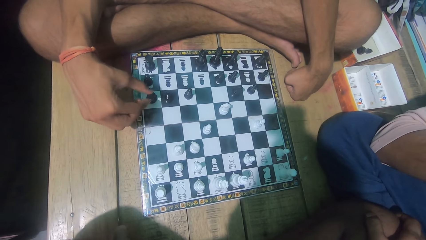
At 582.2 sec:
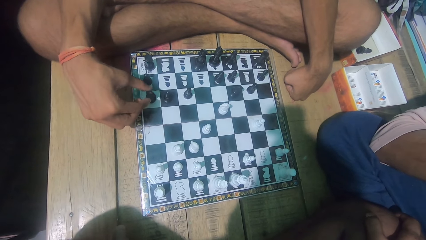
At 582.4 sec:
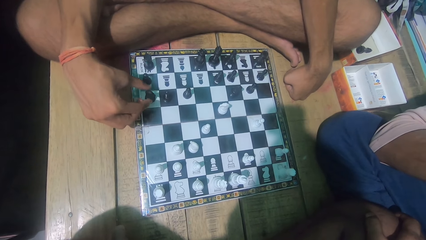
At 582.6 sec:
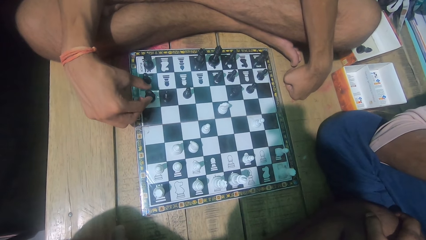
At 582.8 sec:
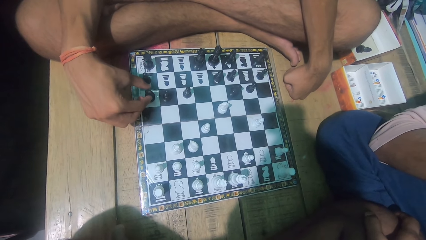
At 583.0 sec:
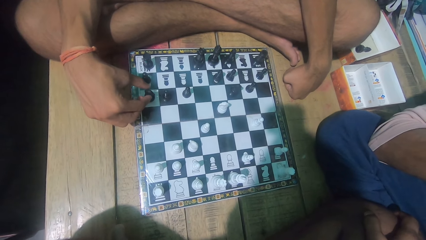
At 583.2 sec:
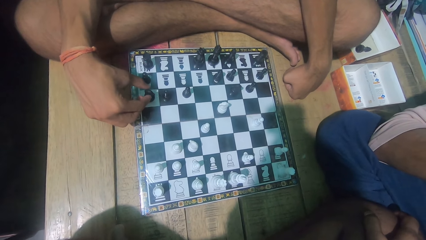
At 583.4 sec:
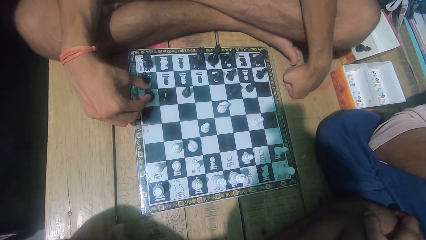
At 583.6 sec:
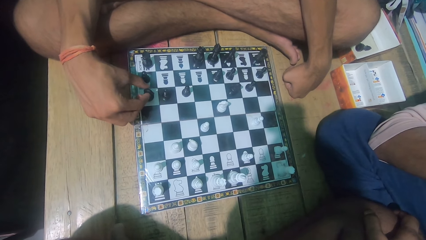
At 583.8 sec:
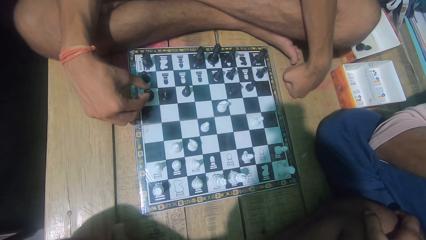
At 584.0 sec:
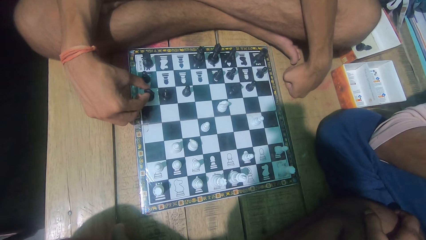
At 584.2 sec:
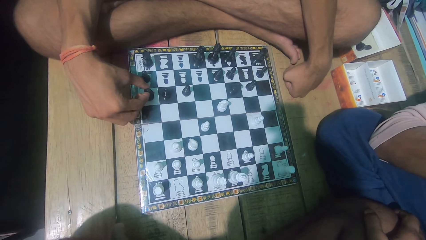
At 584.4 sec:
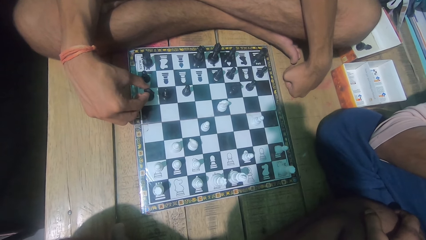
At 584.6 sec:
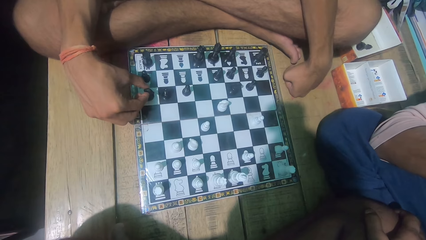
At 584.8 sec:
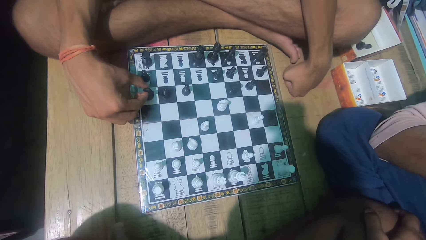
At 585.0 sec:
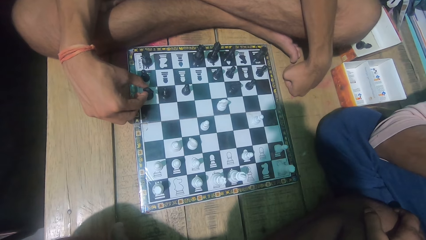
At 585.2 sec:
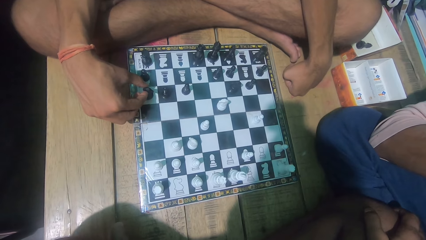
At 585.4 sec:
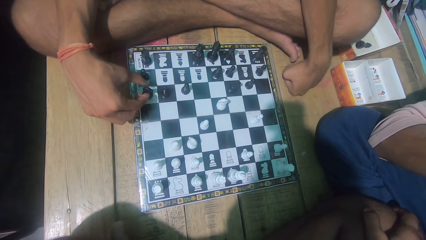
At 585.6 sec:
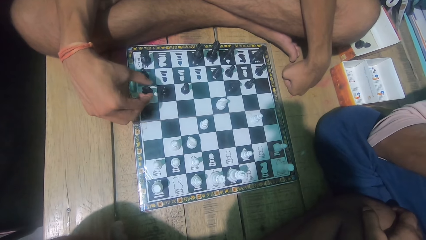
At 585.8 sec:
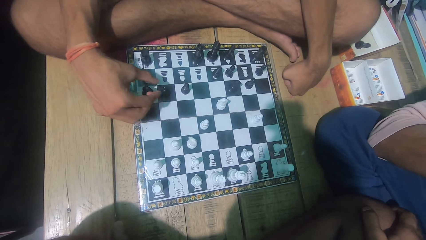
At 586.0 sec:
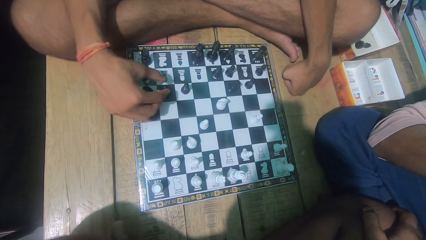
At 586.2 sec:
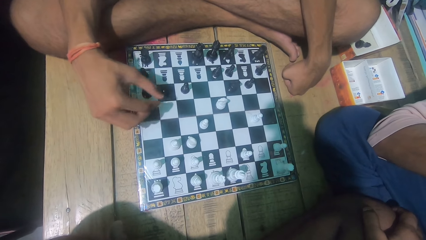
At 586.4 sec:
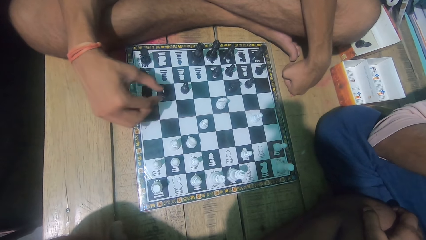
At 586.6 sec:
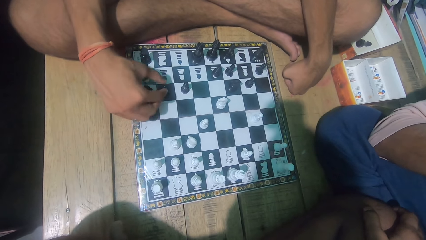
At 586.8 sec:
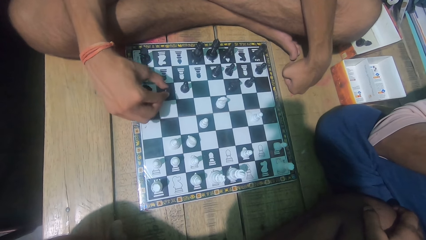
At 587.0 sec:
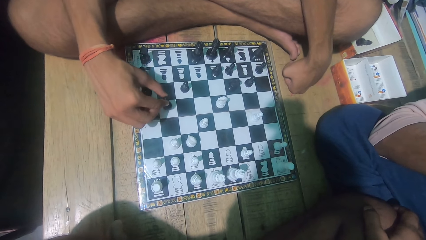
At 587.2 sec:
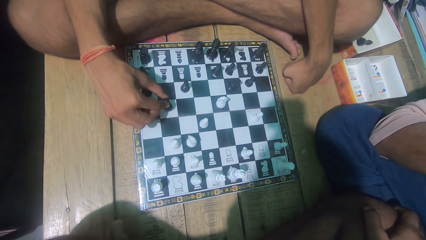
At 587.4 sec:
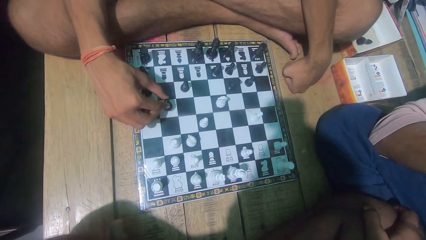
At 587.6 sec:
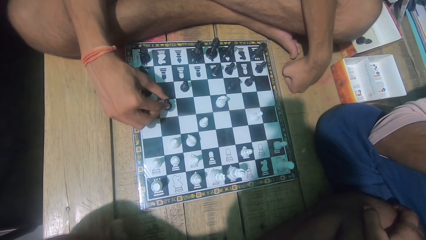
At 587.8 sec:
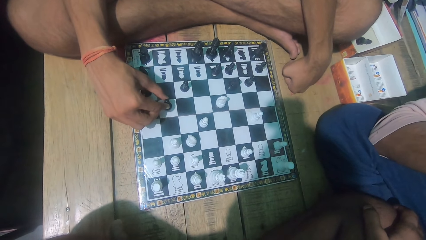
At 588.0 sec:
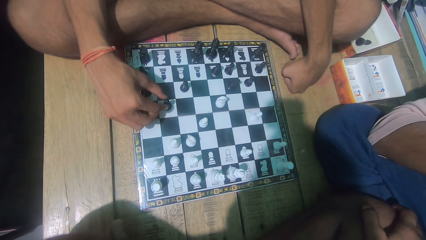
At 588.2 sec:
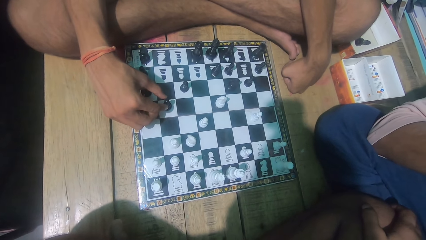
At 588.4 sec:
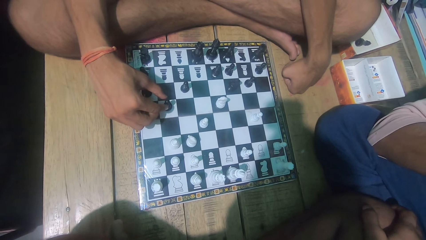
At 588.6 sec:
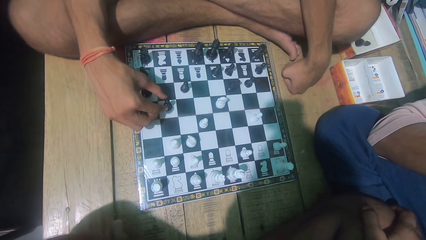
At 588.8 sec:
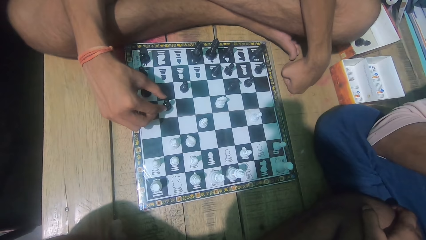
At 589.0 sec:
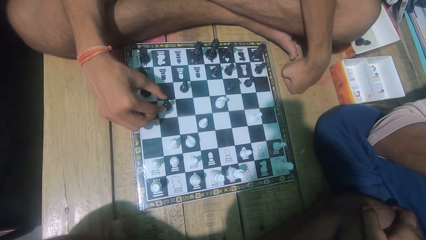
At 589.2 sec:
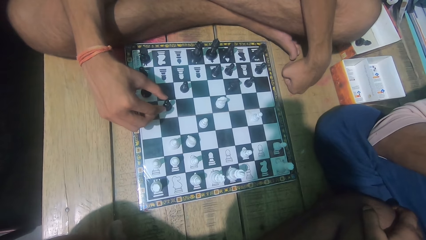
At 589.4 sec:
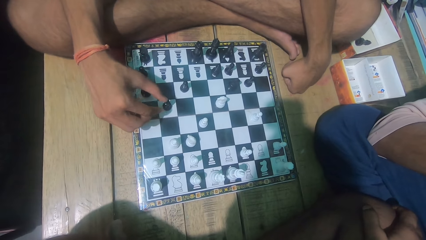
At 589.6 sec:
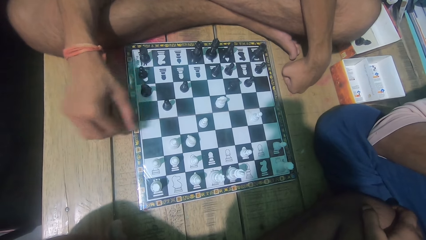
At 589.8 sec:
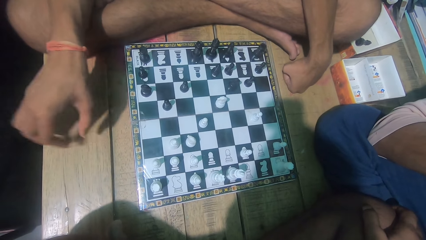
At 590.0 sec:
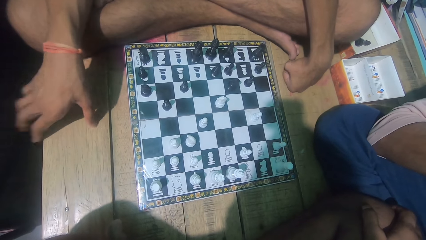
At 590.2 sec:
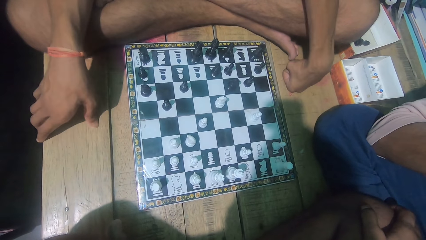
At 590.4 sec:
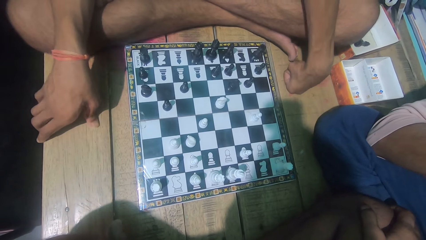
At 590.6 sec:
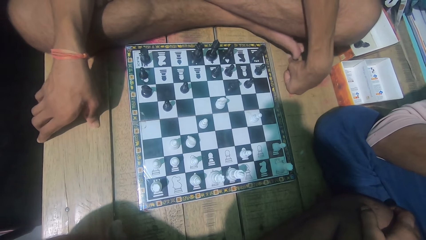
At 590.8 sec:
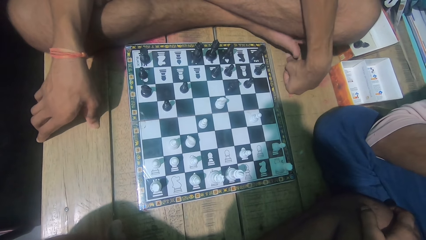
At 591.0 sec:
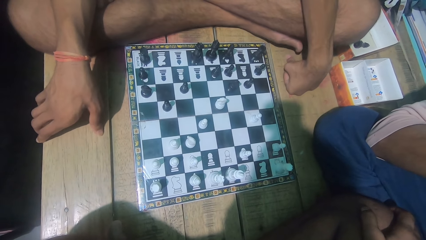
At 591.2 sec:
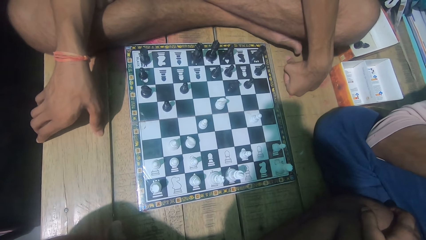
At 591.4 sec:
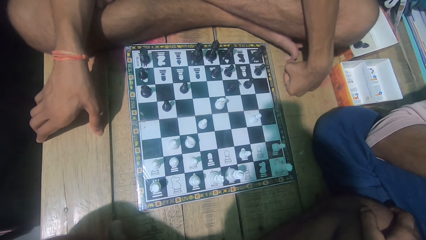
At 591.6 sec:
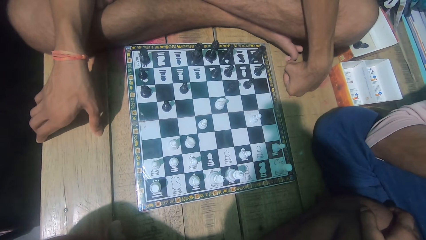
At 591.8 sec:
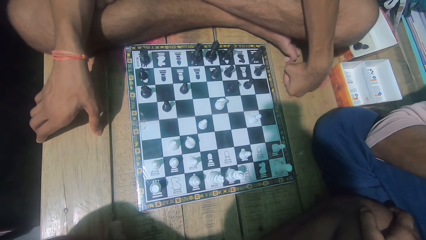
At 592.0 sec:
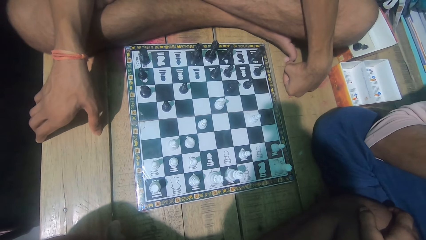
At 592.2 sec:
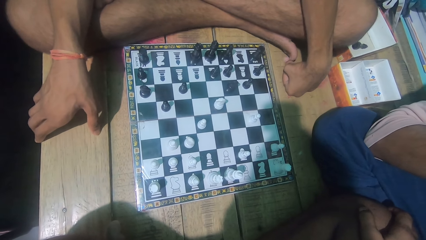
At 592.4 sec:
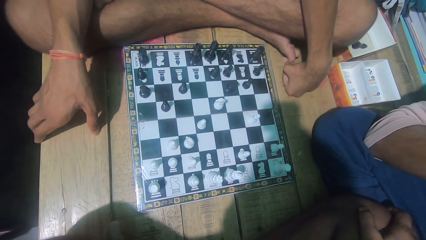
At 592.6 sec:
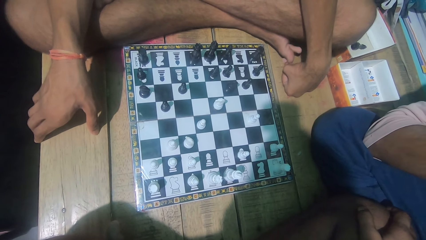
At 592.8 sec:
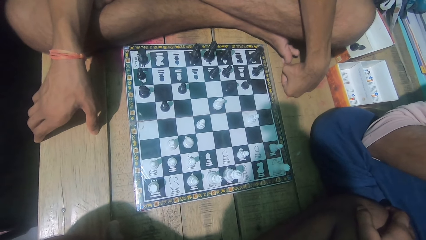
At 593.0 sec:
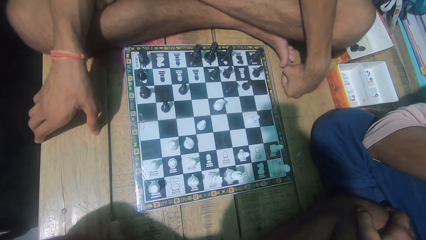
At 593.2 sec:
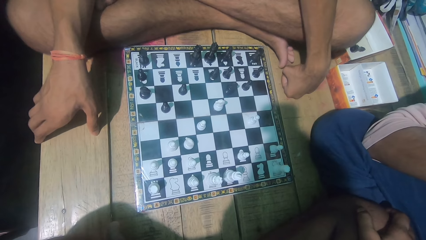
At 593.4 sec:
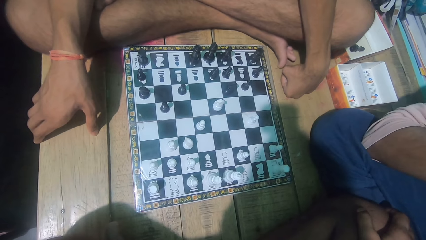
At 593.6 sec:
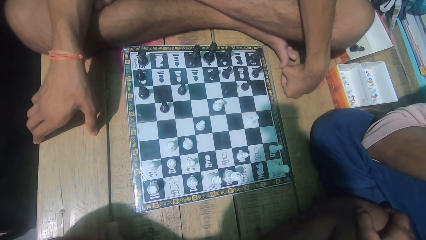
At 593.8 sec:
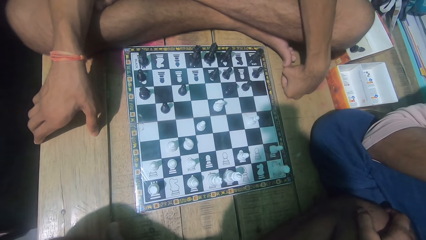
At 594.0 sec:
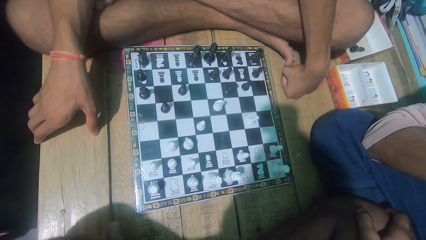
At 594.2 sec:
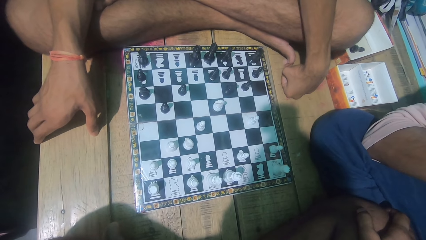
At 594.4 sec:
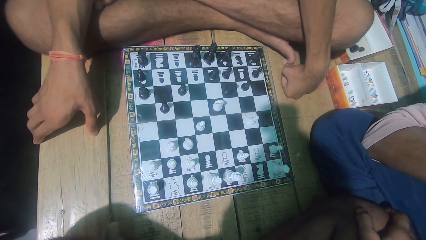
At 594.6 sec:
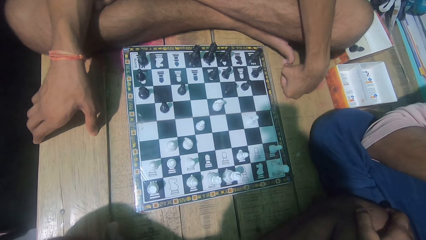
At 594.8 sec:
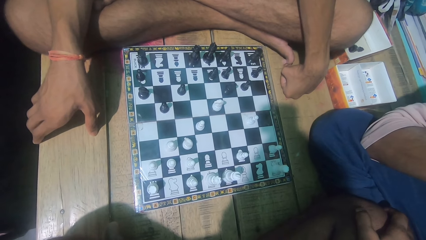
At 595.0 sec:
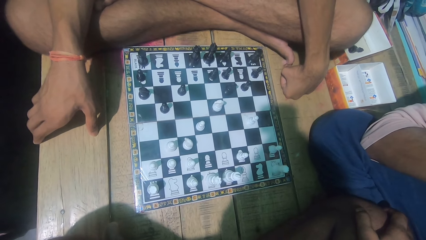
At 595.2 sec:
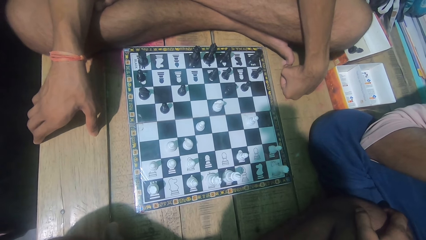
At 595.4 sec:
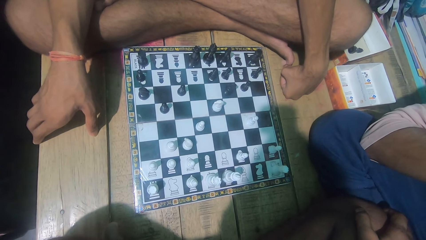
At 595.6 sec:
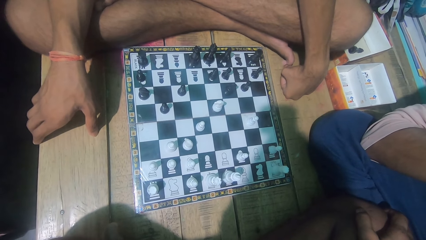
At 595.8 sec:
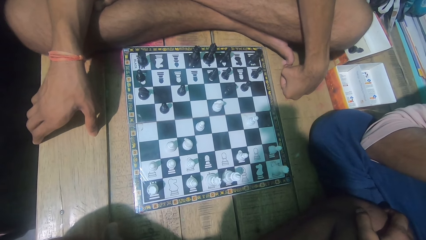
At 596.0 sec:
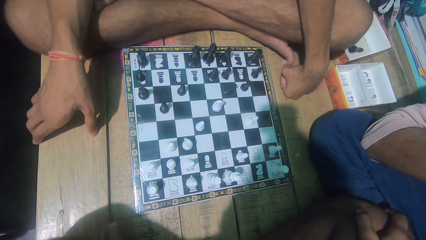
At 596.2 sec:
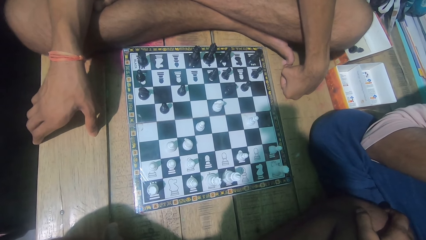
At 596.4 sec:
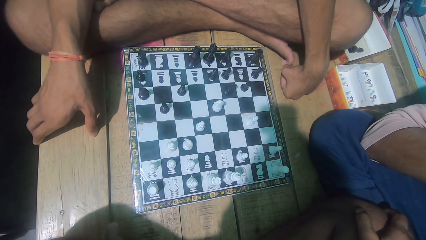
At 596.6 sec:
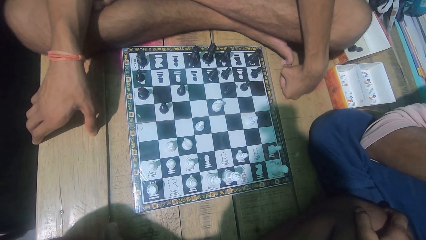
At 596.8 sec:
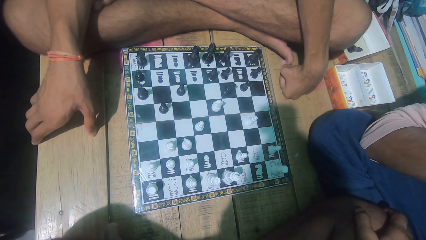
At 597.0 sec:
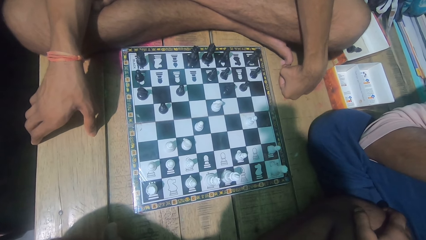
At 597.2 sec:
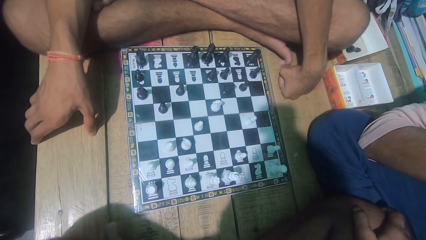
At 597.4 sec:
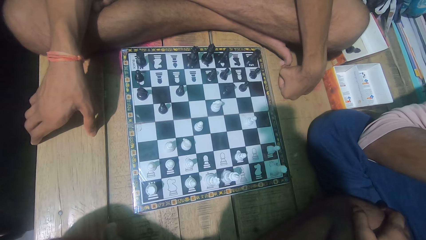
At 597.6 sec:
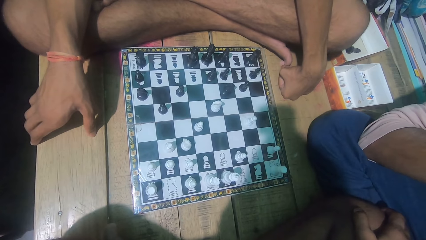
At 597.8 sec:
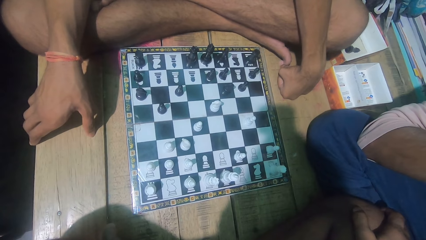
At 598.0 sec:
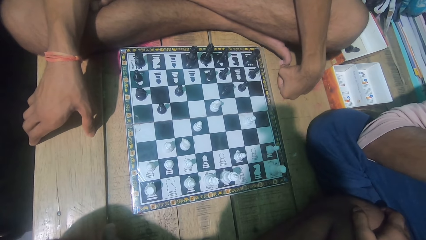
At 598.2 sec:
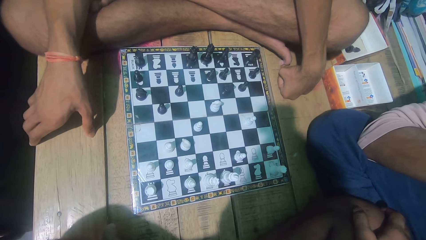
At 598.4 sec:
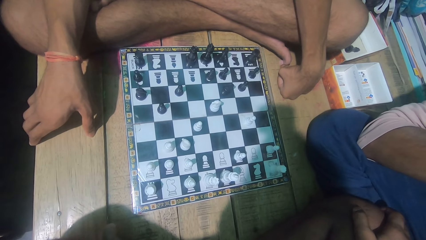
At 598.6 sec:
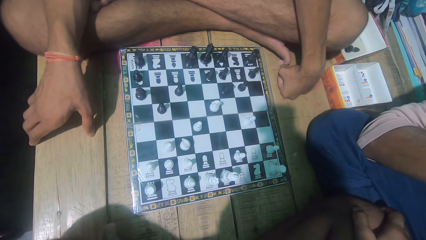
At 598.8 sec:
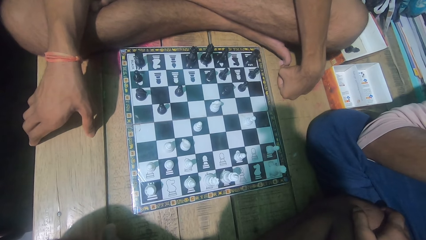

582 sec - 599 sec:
A man plays the chess game. The man looks at the chess game. The man moves a chess piece. The camera wearer looks at the chess game with the man.
